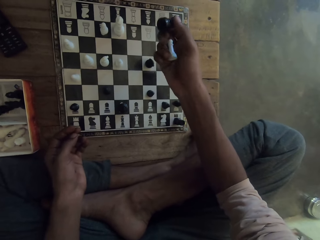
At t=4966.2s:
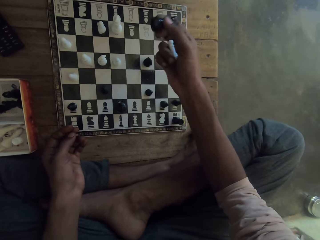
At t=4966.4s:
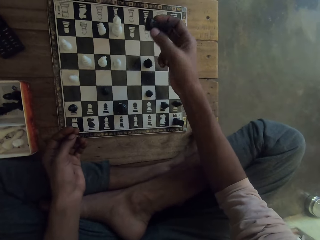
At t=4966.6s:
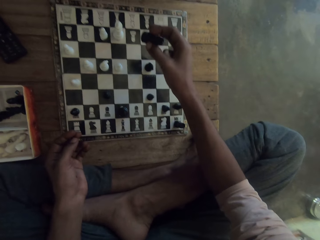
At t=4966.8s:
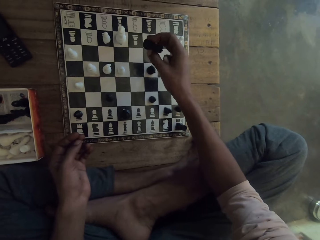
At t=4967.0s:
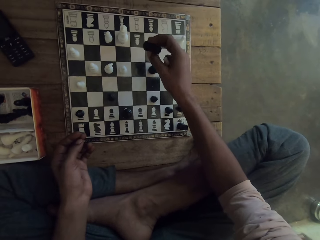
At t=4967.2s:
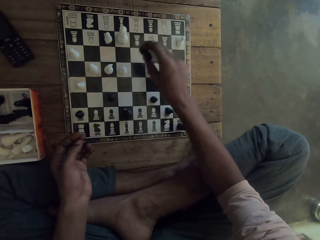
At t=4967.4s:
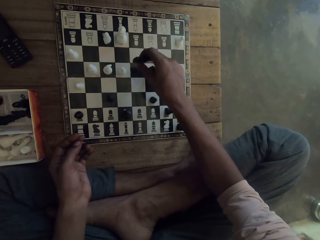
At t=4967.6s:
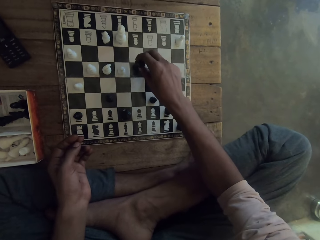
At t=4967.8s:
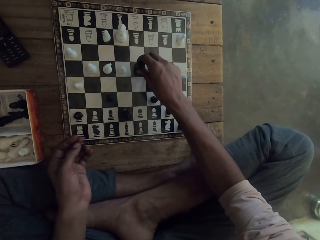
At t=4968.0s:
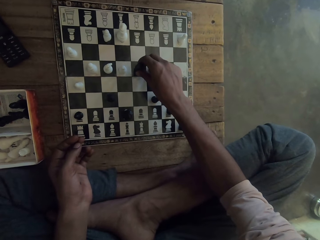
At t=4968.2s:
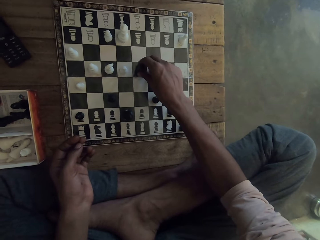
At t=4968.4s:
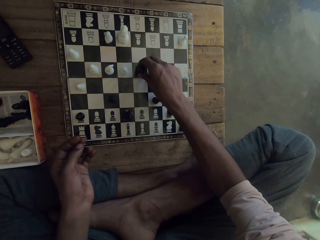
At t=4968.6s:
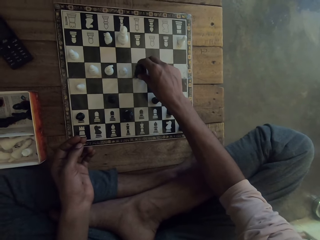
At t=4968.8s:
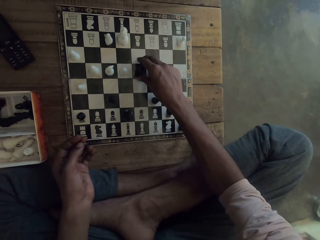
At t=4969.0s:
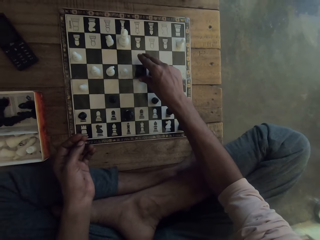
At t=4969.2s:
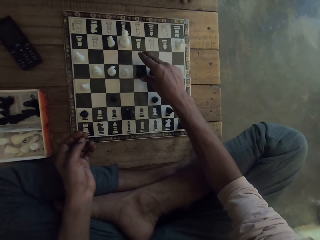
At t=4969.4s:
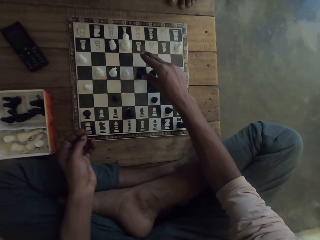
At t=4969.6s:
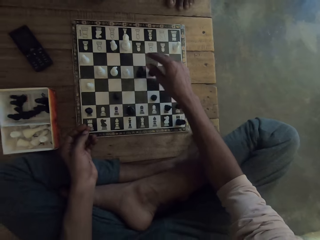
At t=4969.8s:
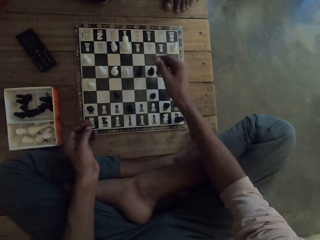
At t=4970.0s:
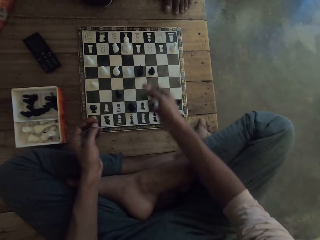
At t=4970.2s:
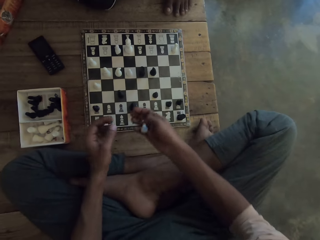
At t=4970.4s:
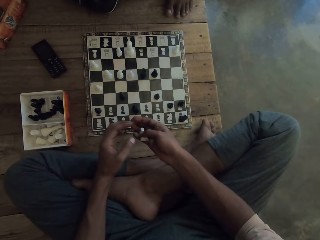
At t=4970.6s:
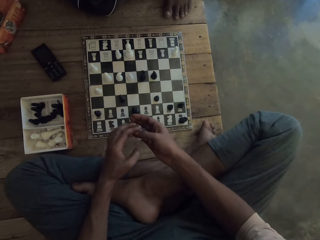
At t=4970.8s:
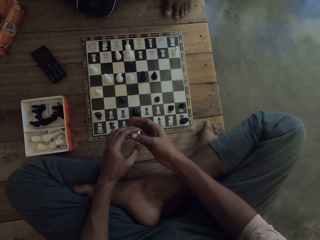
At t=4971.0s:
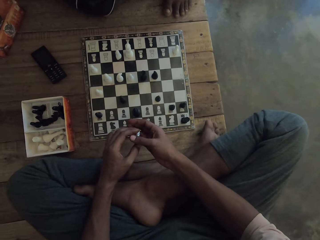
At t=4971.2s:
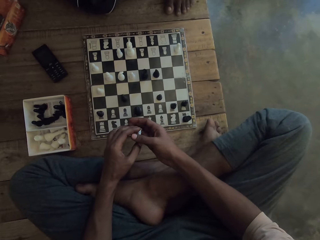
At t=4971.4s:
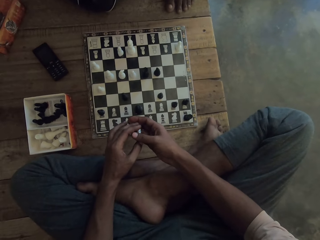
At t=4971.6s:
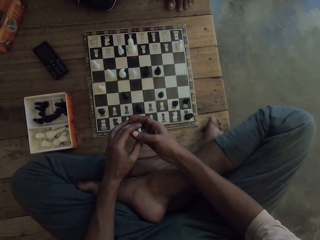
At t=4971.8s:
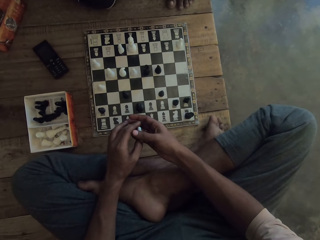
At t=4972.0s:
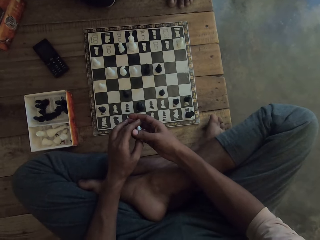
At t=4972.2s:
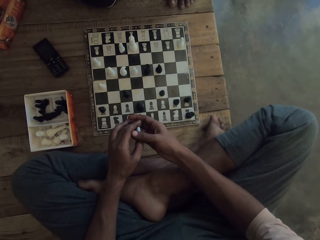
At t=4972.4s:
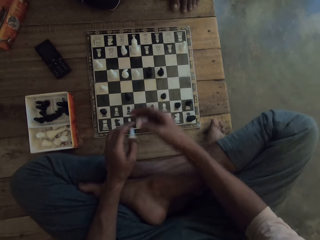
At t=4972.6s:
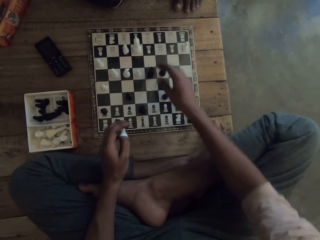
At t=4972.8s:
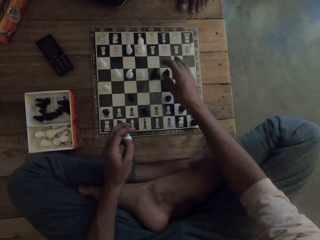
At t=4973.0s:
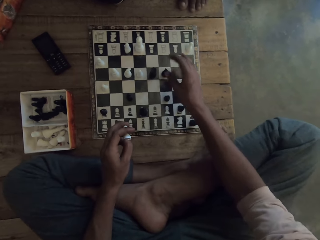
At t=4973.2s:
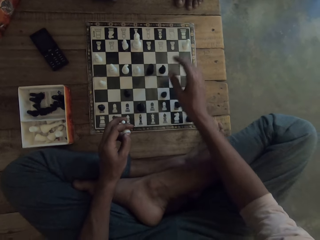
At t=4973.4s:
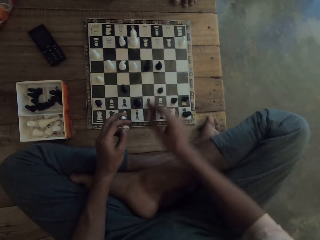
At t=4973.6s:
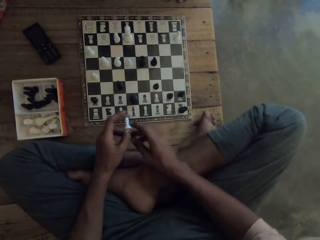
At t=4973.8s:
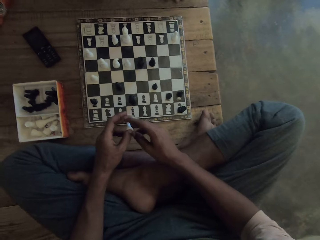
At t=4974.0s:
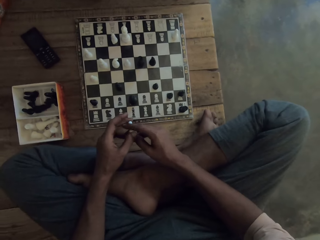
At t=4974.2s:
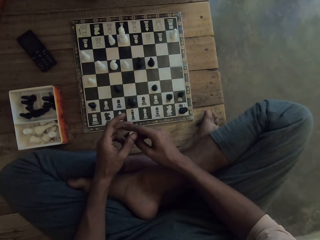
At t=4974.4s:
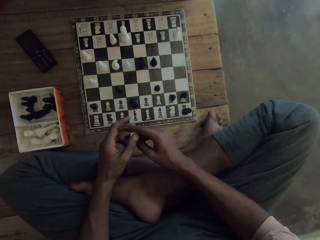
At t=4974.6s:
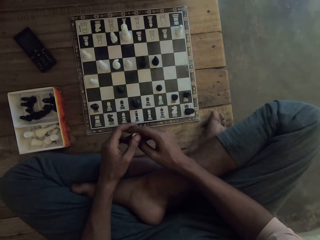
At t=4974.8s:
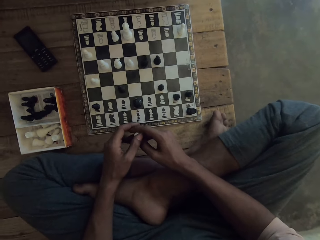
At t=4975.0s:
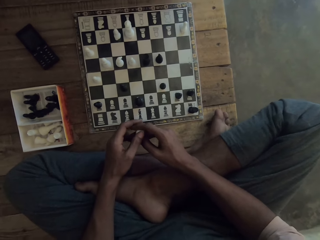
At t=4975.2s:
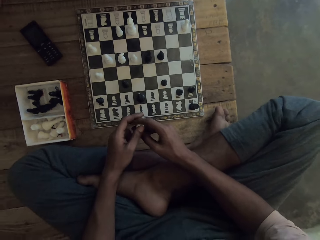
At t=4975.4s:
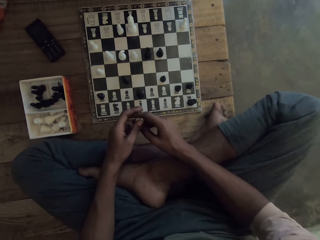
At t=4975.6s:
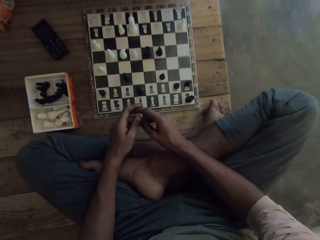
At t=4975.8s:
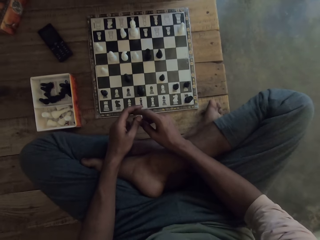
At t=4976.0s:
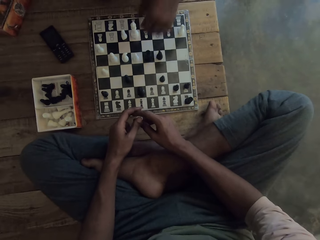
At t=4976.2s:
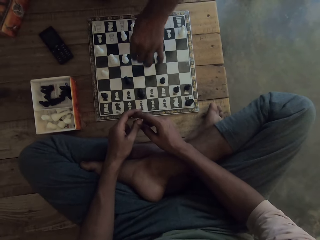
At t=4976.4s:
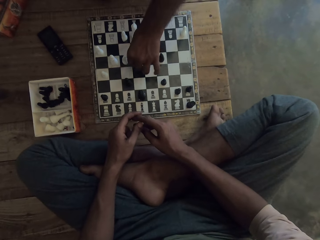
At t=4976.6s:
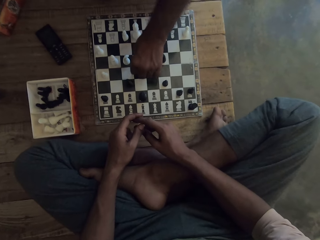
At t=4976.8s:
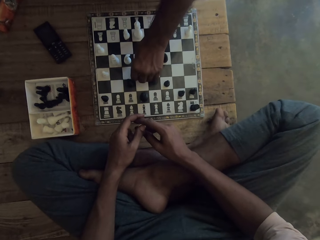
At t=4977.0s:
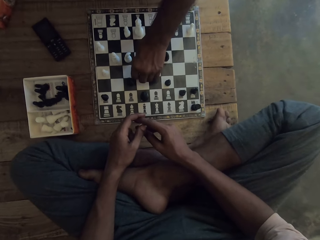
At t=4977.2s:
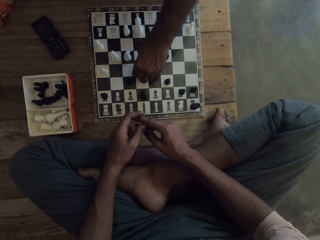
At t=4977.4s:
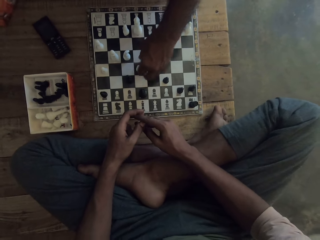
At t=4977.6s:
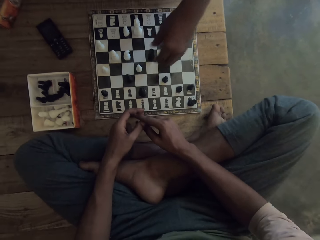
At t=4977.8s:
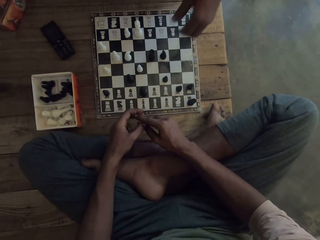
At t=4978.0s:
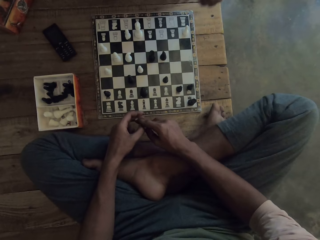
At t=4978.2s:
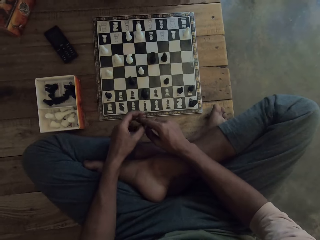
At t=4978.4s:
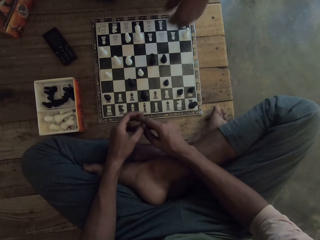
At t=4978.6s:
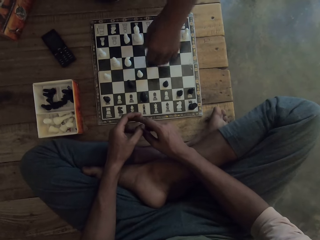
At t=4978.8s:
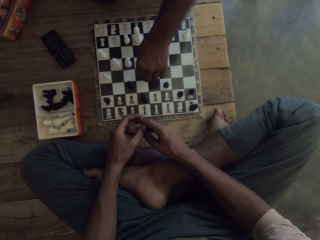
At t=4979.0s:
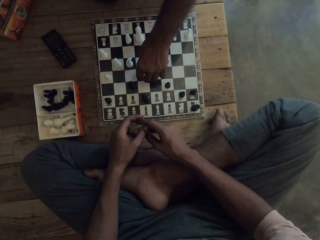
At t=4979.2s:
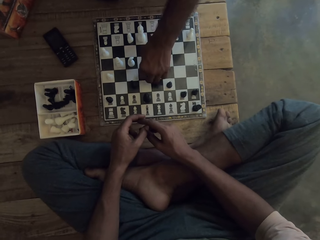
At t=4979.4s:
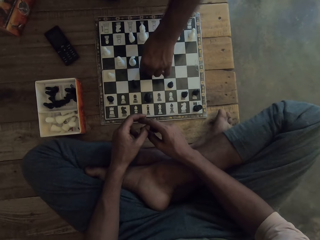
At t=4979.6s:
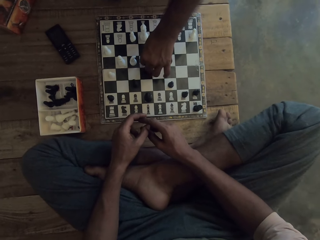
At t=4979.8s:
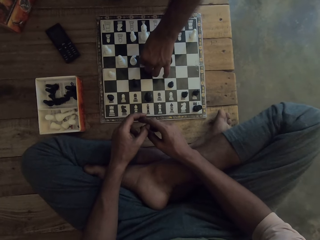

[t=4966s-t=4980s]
The camera wearer puts the rook on the chess board. They pick a white pawn on the chess board with the right hand. They touch the white pawn with both hands. They hold the pawn. They swing a hand. A man moves a white pawn on the chess board.

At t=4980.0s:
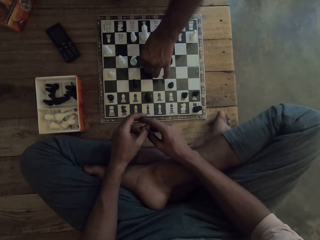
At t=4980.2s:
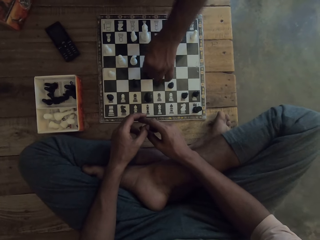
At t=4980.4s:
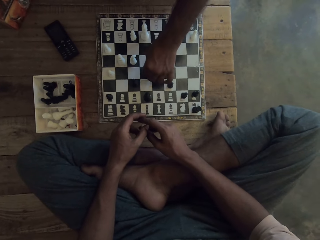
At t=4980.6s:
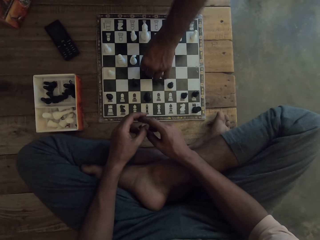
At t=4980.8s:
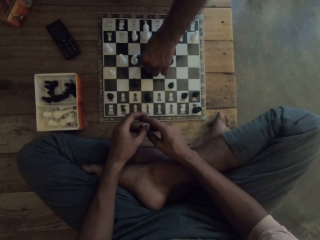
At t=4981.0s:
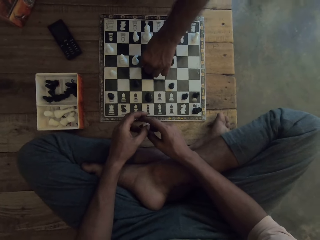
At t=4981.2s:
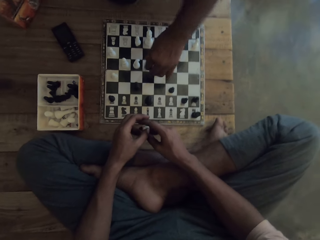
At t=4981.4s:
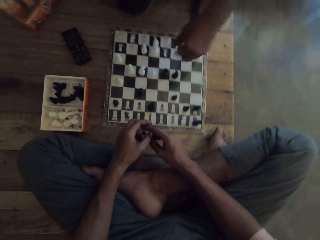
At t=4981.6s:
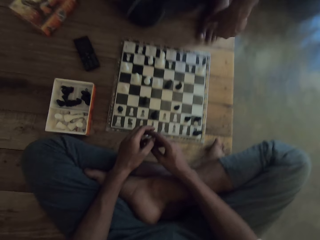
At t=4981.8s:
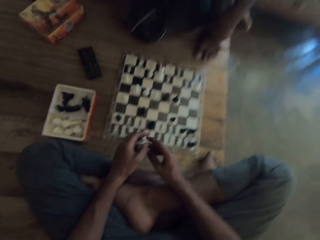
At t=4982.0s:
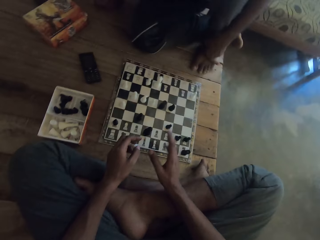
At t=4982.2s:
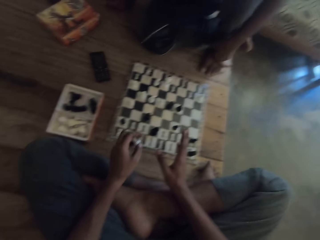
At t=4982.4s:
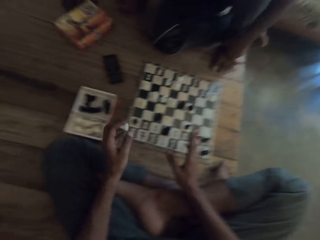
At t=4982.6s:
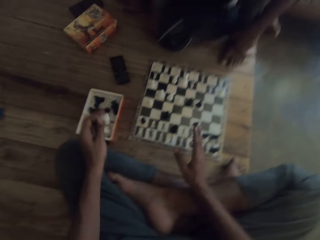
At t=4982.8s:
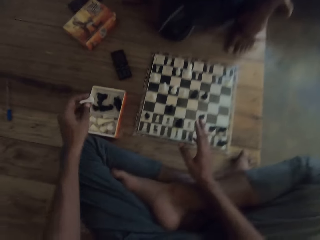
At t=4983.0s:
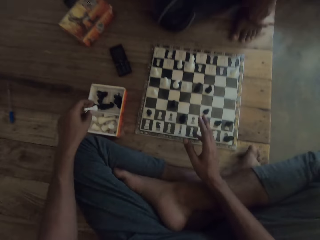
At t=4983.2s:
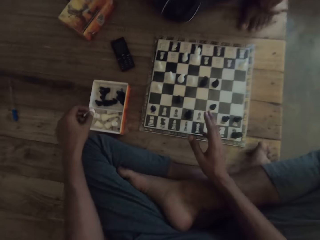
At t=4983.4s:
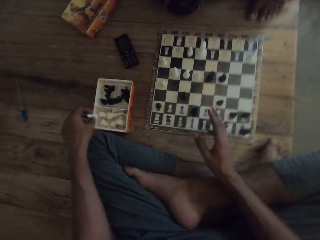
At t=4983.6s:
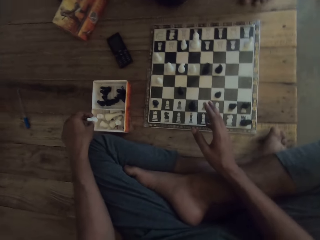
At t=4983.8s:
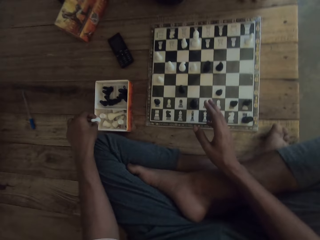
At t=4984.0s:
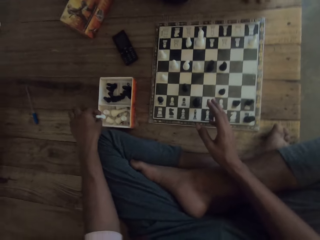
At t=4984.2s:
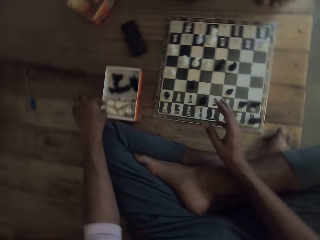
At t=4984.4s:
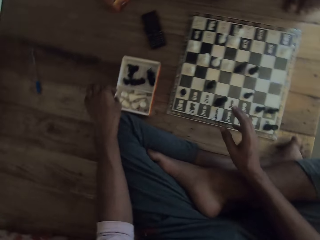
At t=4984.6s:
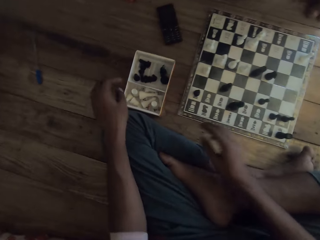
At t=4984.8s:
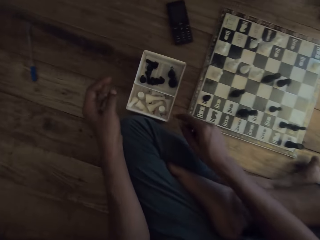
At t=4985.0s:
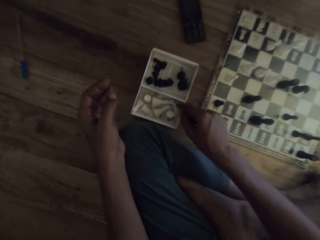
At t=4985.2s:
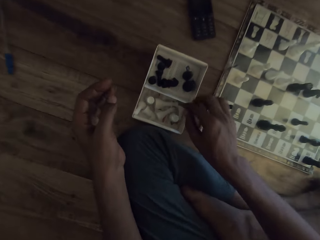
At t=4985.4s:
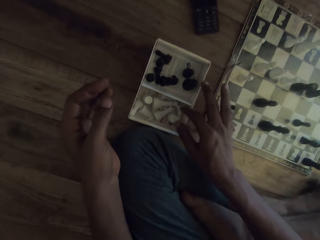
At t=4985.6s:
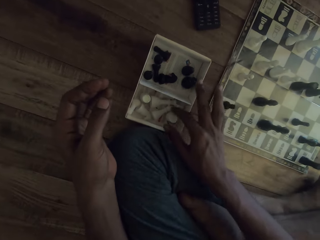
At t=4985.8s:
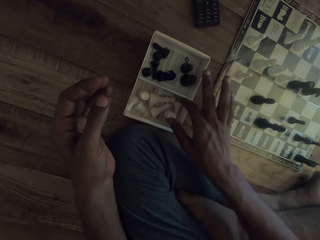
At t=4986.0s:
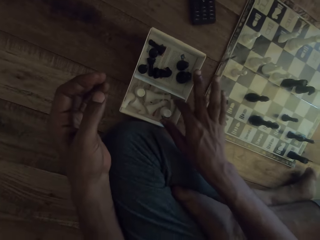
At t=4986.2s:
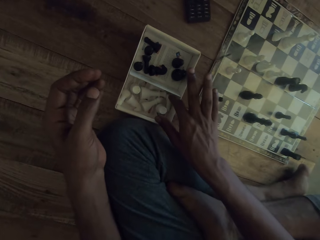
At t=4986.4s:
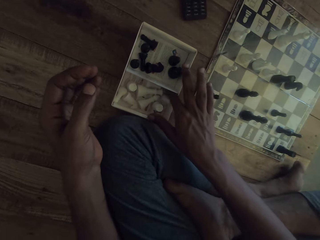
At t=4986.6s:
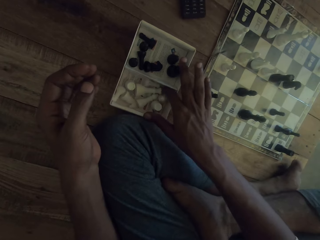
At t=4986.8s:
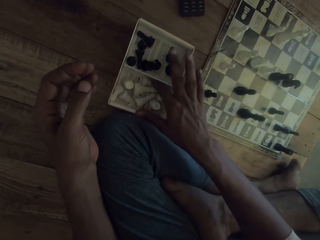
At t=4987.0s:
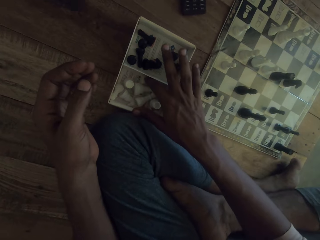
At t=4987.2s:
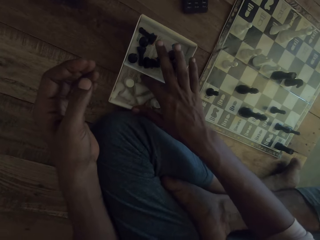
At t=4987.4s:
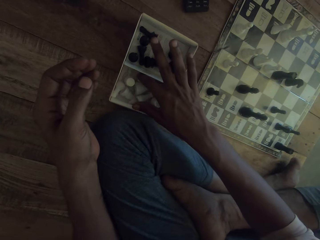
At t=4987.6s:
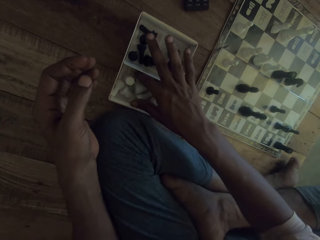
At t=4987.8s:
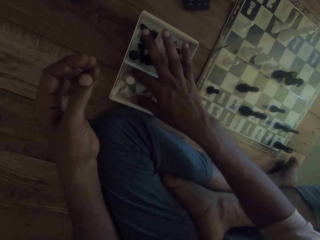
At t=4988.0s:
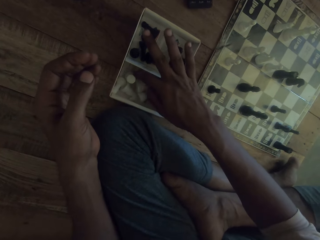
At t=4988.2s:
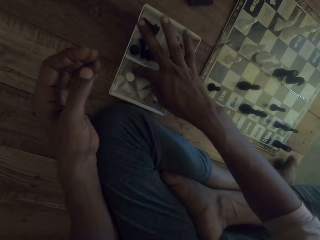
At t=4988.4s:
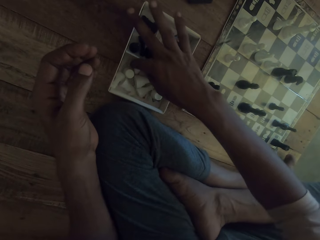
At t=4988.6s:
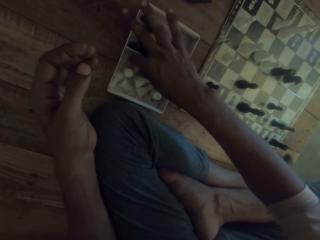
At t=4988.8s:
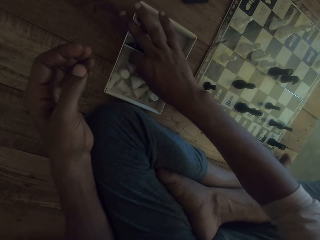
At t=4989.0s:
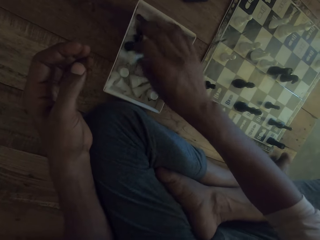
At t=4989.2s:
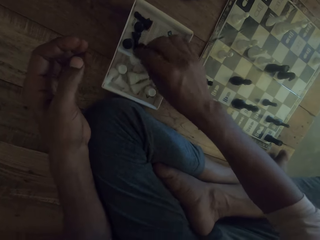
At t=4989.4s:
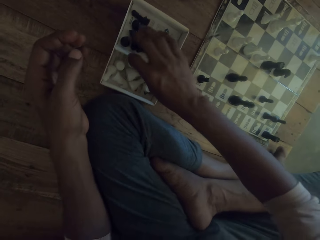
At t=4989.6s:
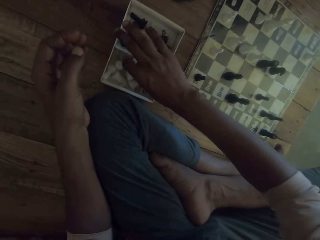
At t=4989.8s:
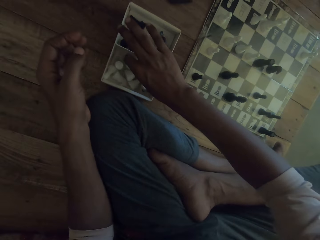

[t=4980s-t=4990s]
A man holds the leg. The camera wearer swings a hand. They drop the white pawn in the chess box with the left hand. They touch the chess pieces. They touch the chess pieces in the chess box with the right hand.
